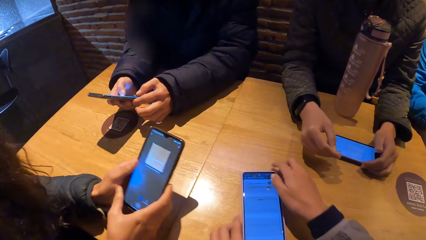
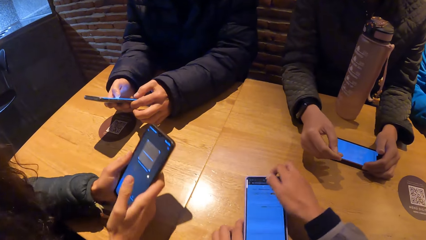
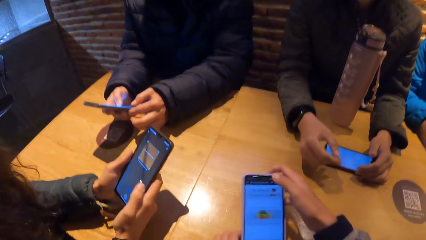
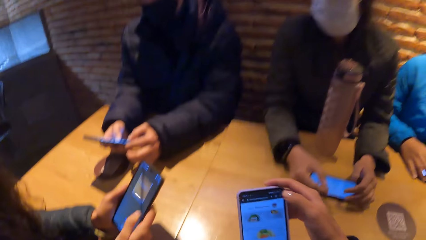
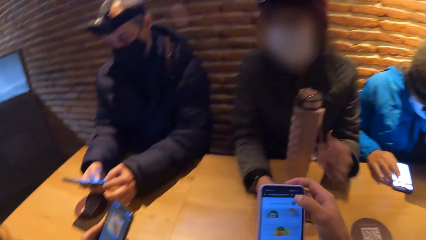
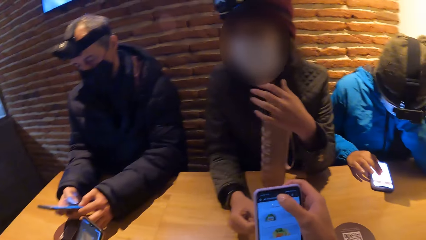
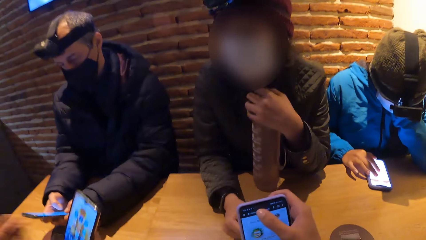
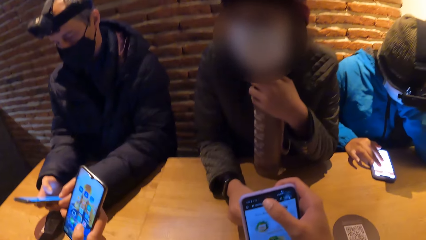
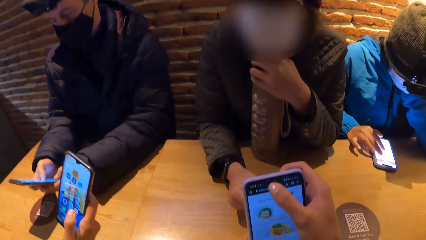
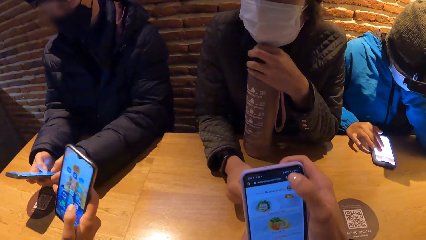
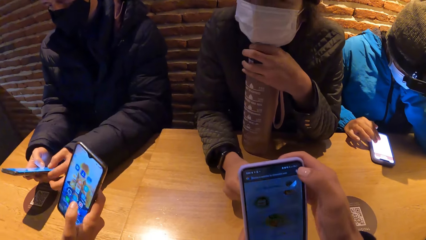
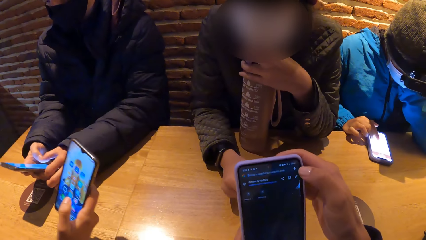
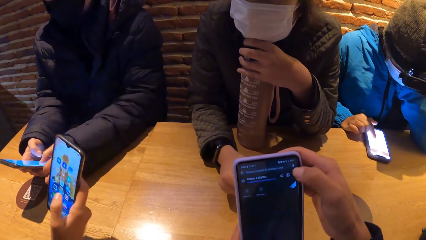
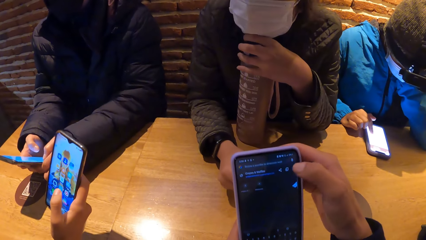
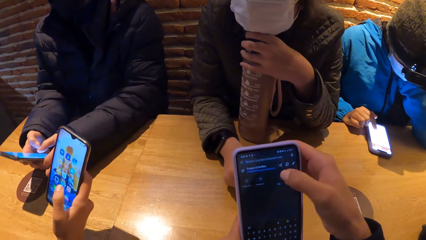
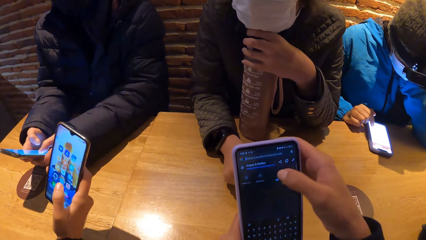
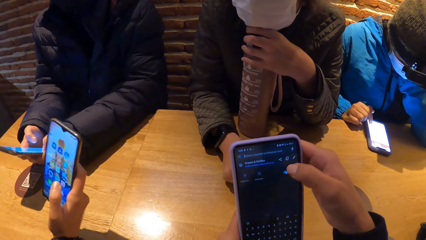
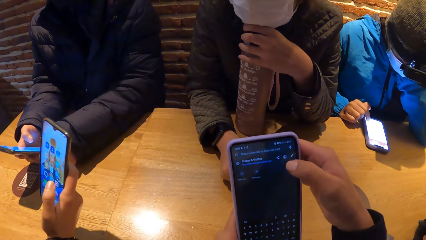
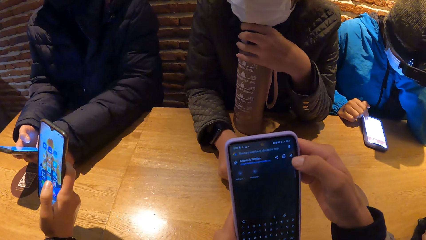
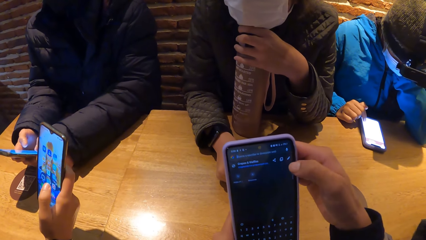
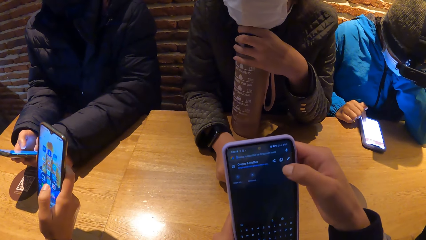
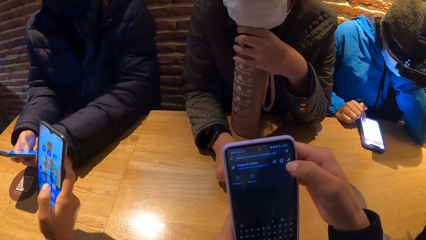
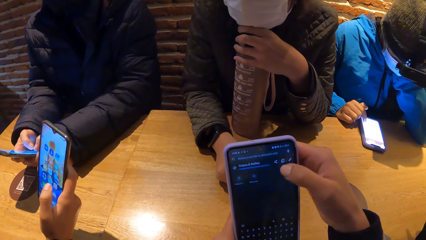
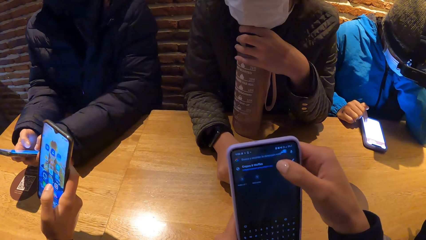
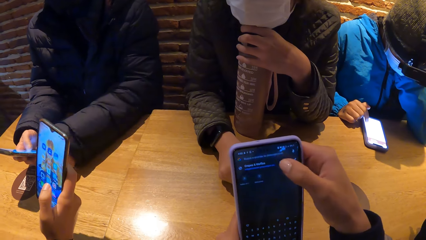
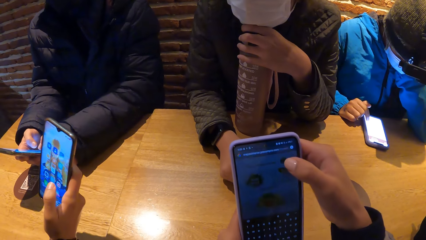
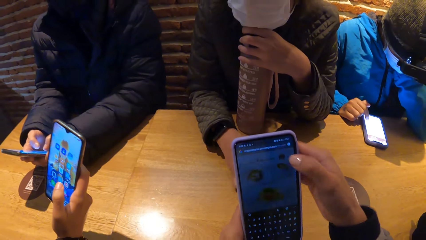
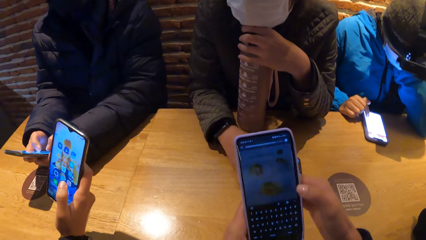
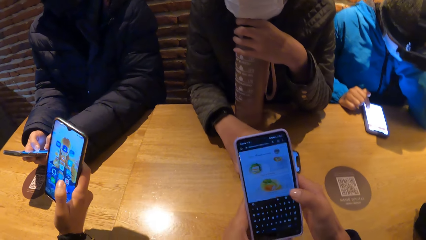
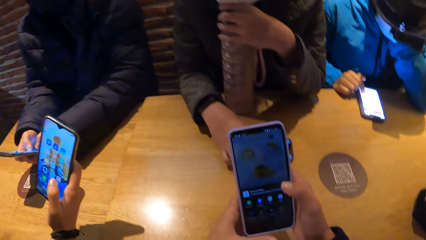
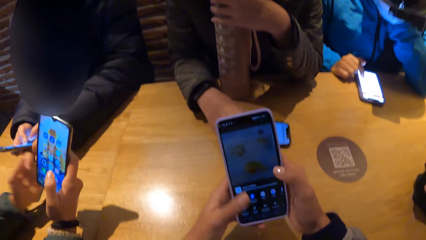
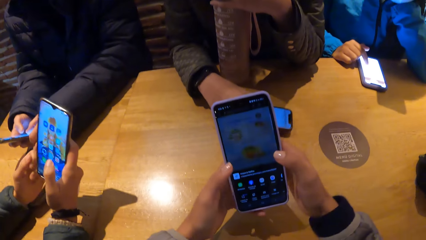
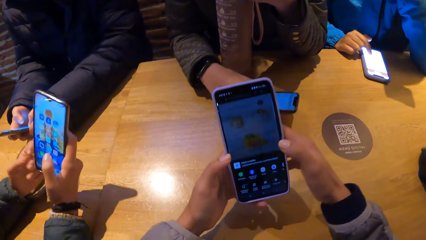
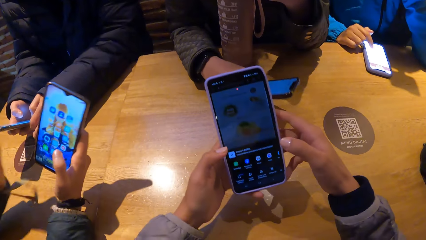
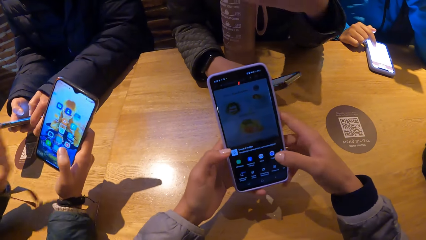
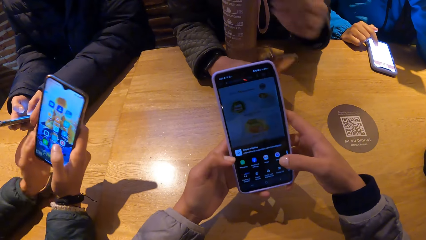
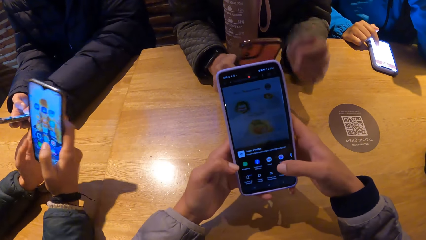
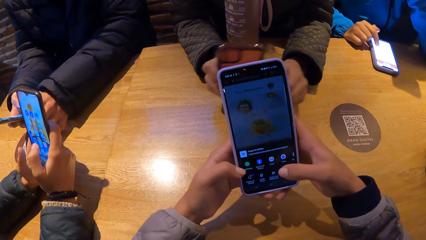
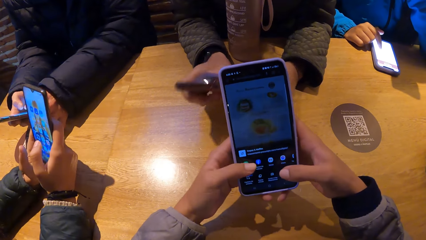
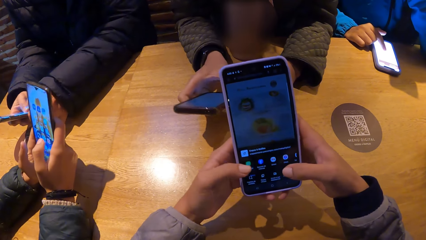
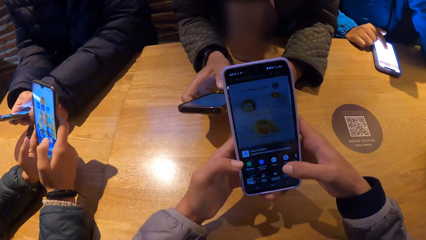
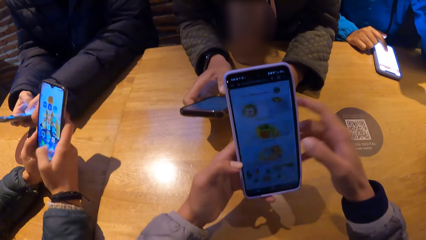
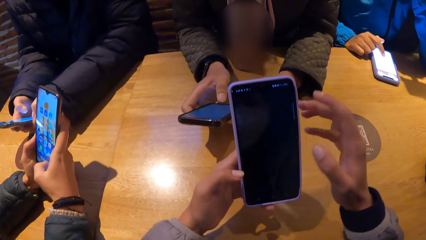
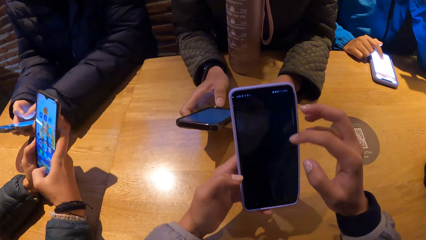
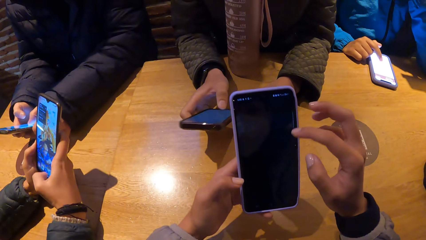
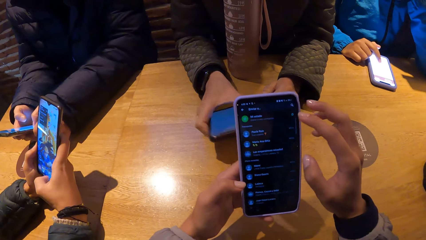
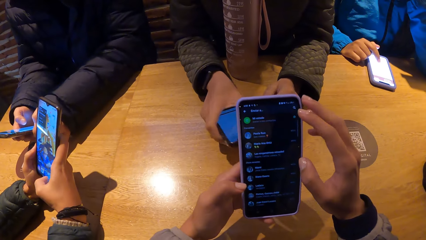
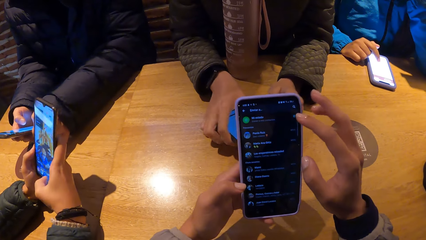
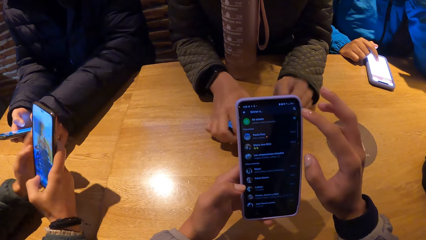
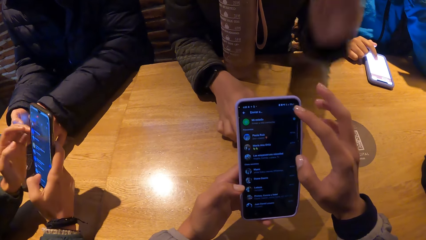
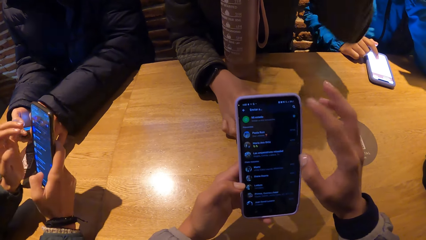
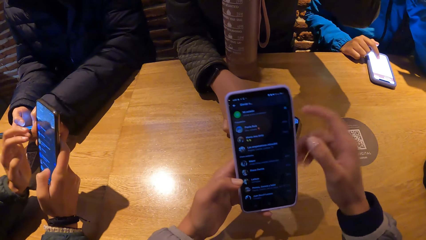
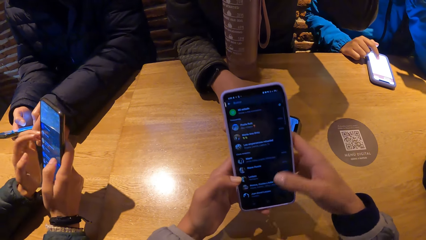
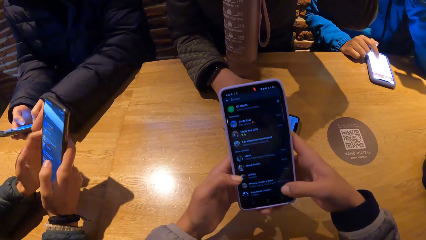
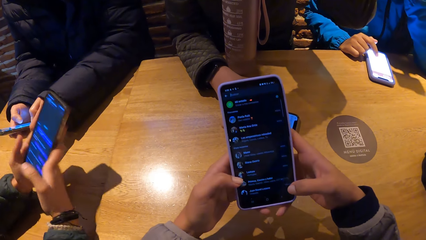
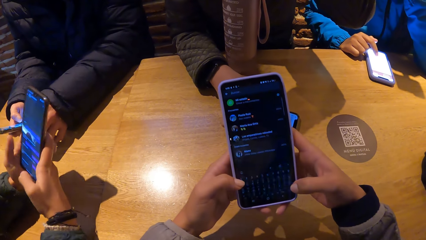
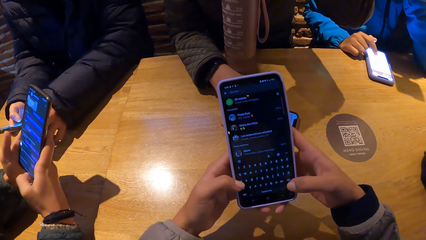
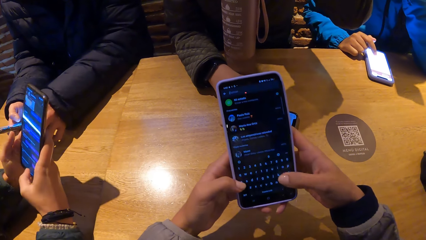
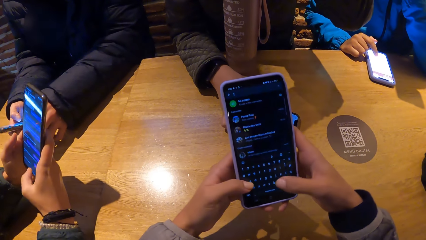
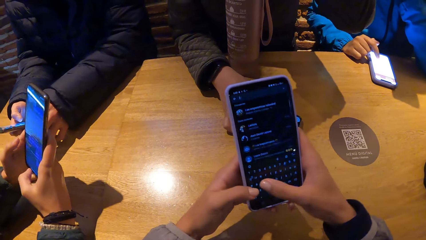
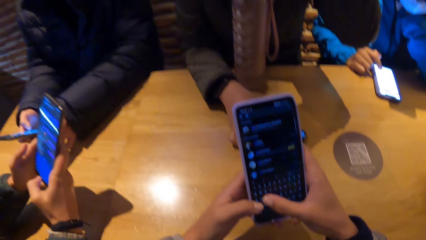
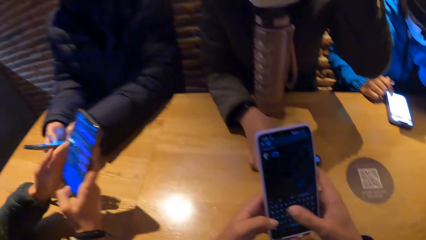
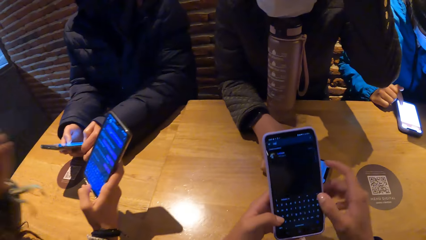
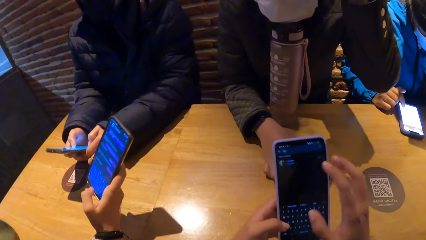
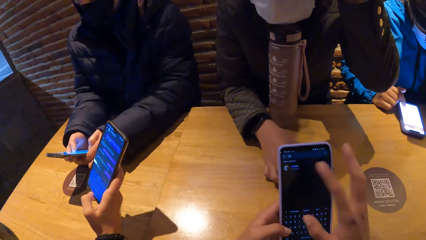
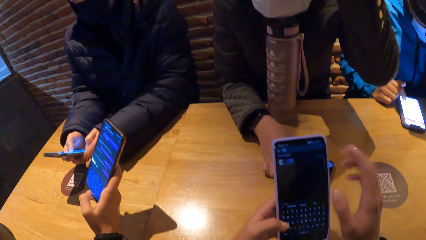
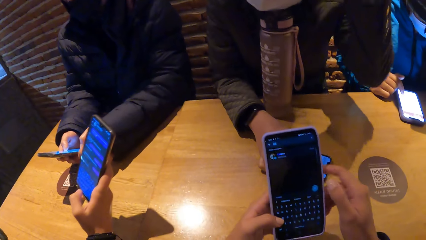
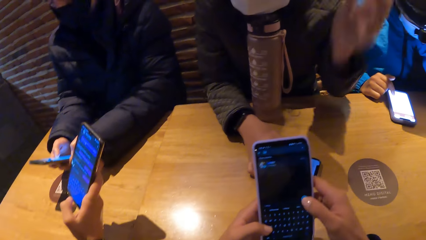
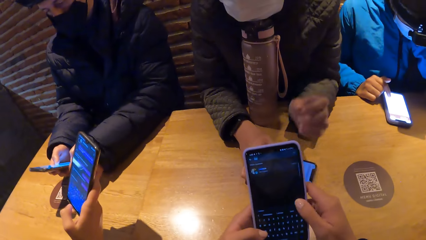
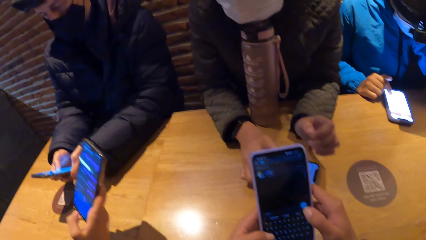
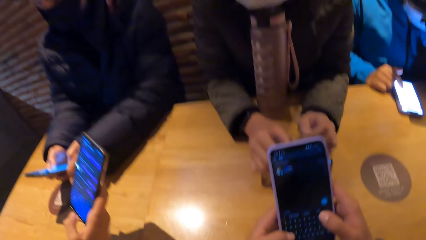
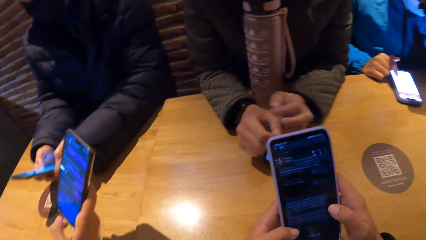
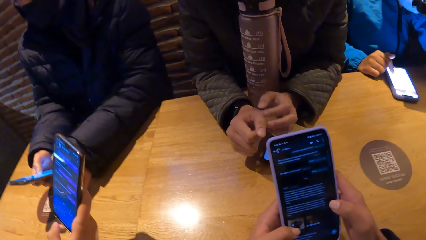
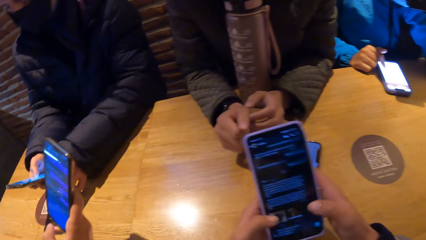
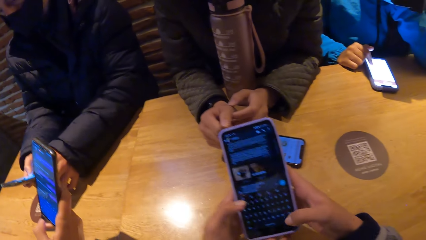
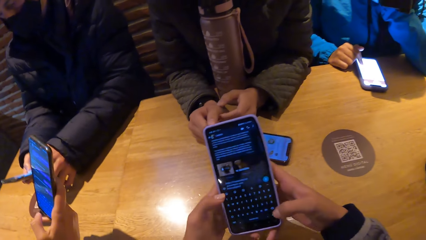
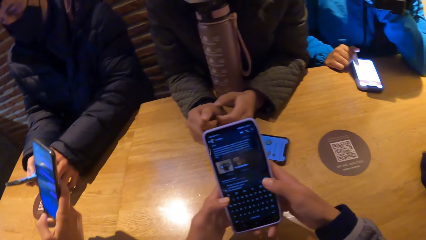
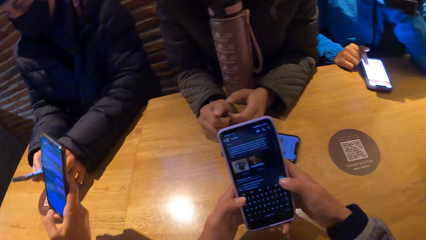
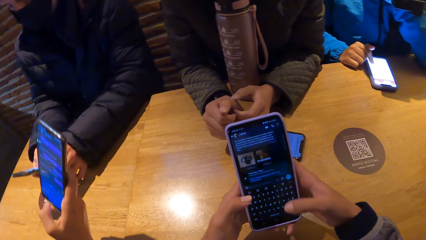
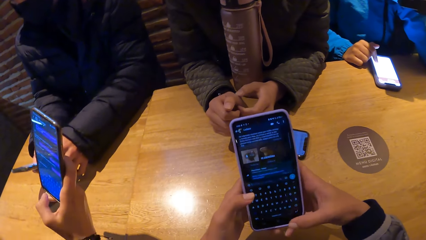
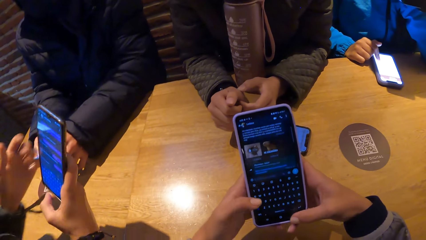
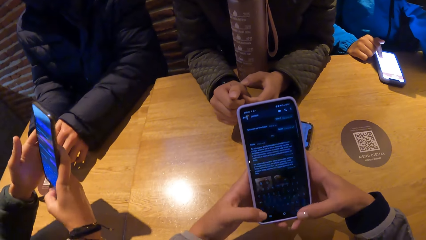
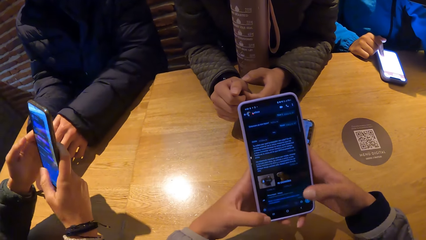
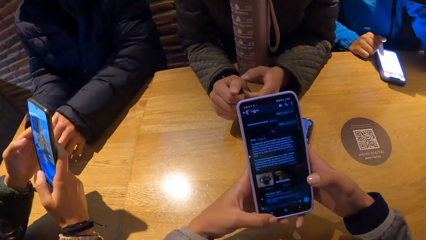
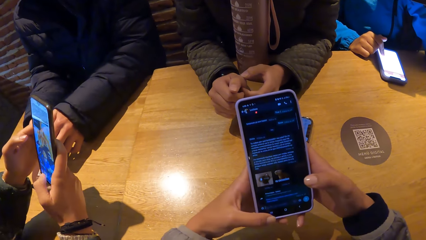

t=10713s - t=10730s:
The camera wearer picks up the phone on the table with her right hand. A woman holds the water bottle on the table with her left hand. Another woman presses the phone on the table with her right hand. The camera wearer presses the phone with her right hand. A man presses the phone with both hands. A third woman presses the phone with her right hand. The first woman picks up the phone on the table with her right hand. The third woman holds the phone with both hands. The first woman drops the phone on the table with her right hand and touches her hair with her left hand. The camera wearer presses the phone with both hands.
